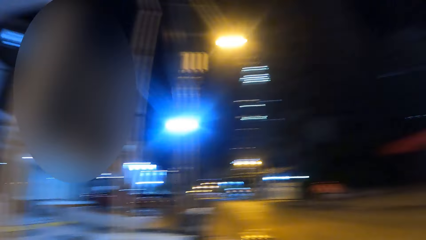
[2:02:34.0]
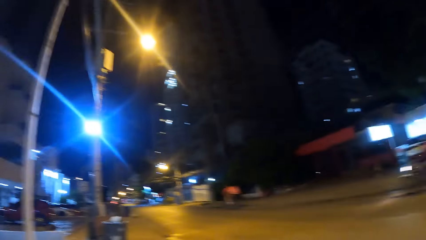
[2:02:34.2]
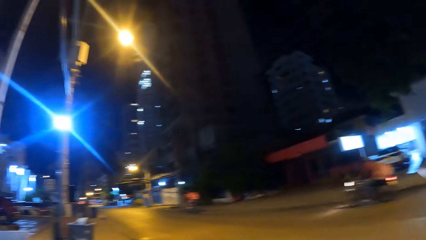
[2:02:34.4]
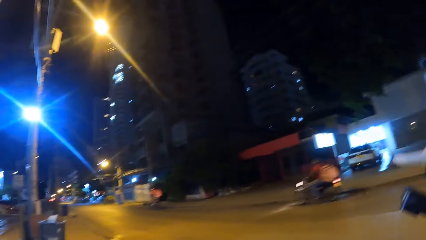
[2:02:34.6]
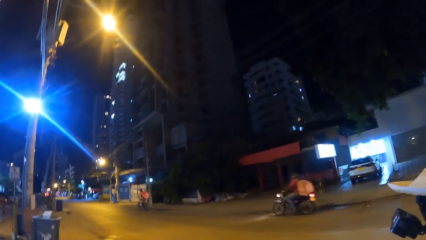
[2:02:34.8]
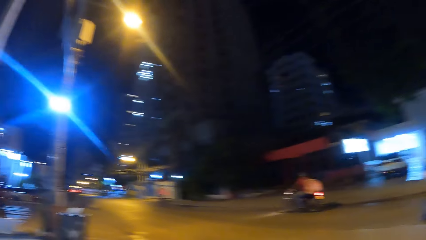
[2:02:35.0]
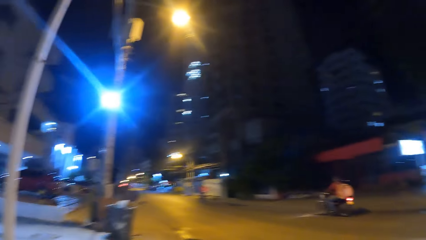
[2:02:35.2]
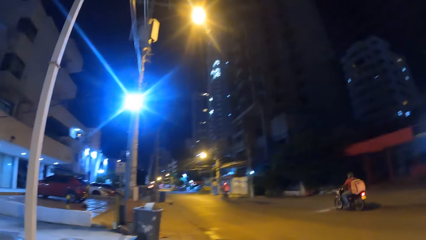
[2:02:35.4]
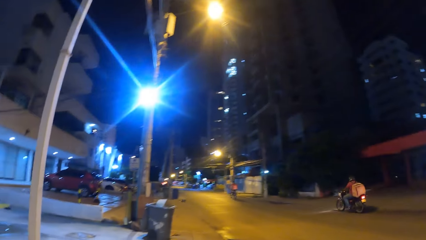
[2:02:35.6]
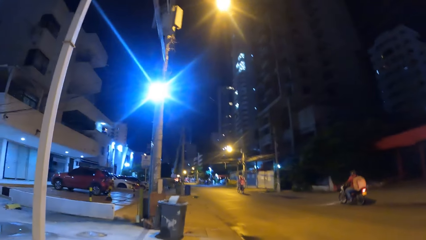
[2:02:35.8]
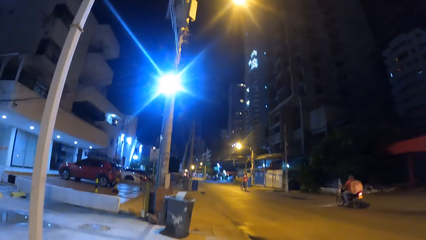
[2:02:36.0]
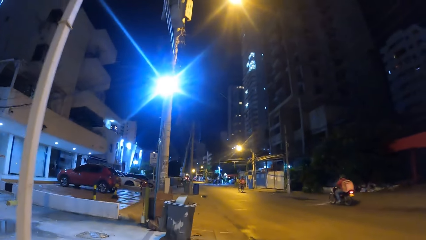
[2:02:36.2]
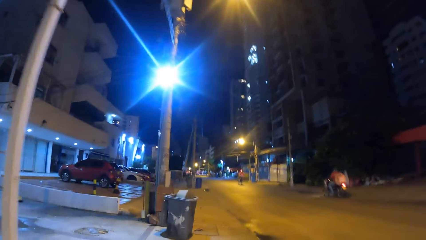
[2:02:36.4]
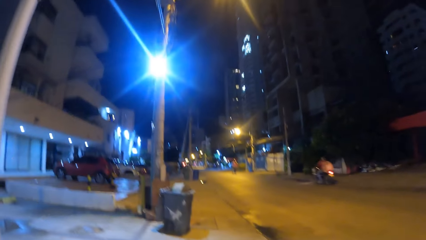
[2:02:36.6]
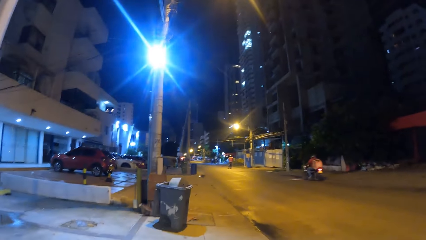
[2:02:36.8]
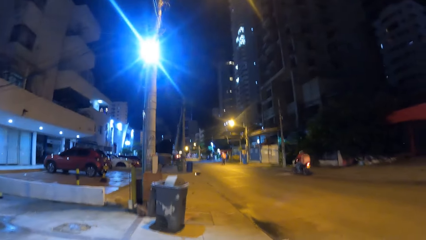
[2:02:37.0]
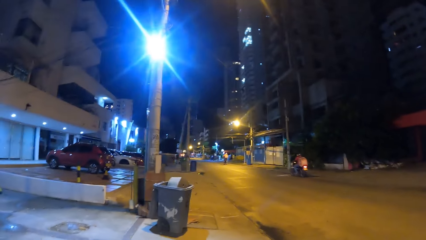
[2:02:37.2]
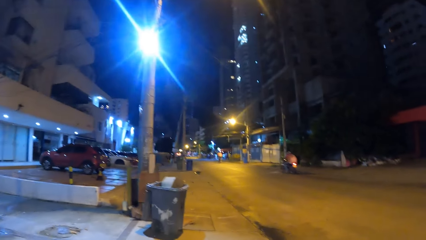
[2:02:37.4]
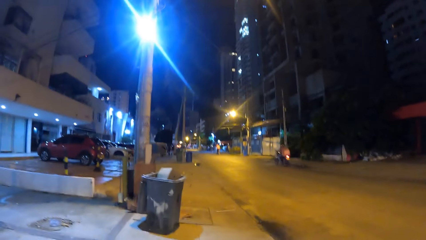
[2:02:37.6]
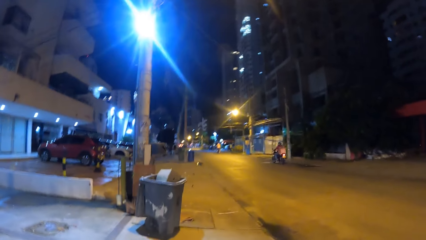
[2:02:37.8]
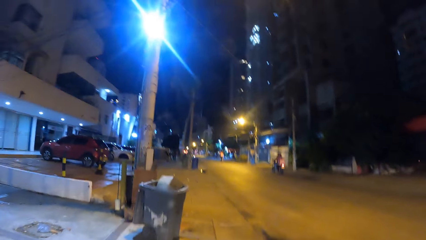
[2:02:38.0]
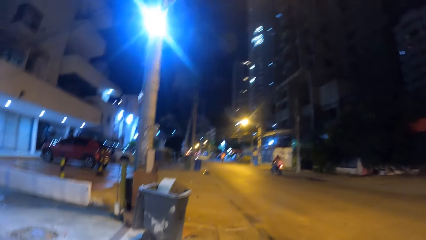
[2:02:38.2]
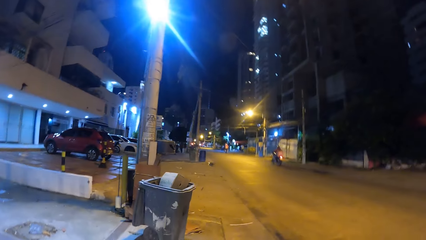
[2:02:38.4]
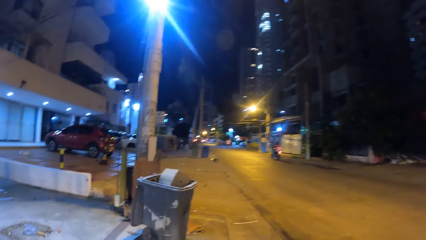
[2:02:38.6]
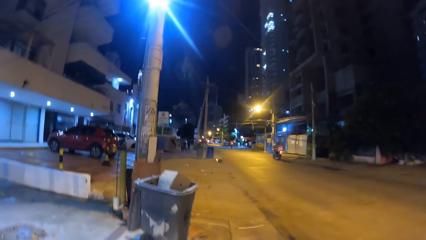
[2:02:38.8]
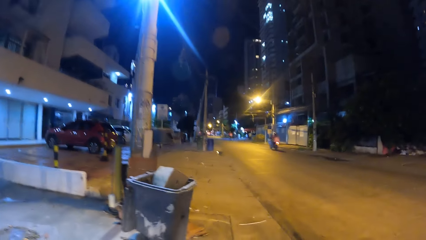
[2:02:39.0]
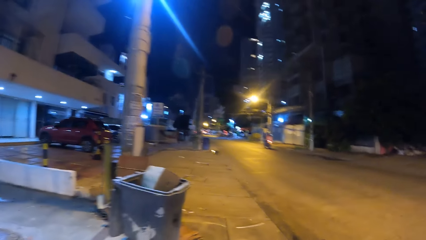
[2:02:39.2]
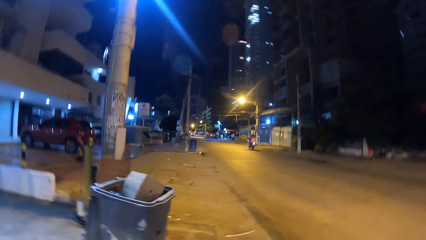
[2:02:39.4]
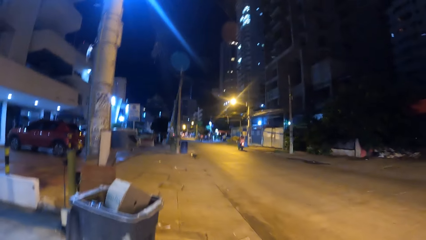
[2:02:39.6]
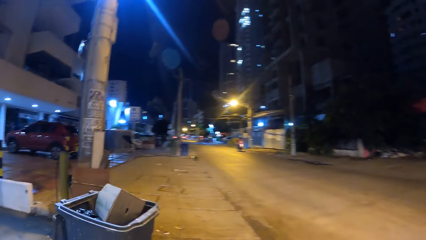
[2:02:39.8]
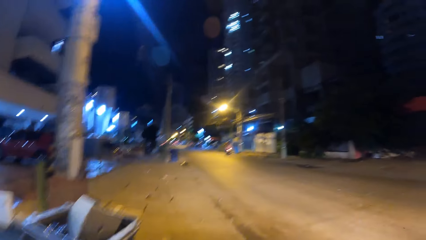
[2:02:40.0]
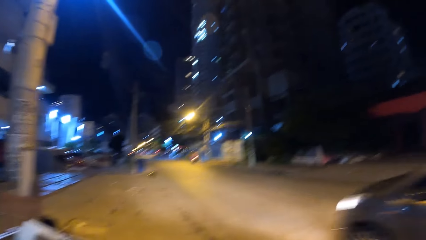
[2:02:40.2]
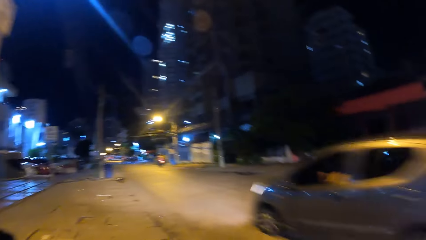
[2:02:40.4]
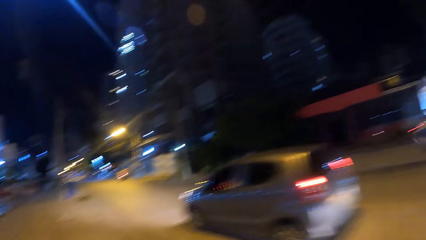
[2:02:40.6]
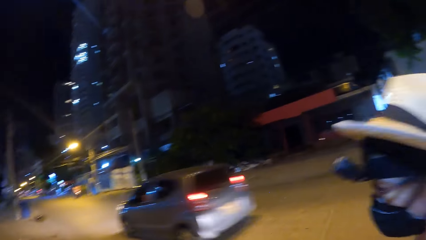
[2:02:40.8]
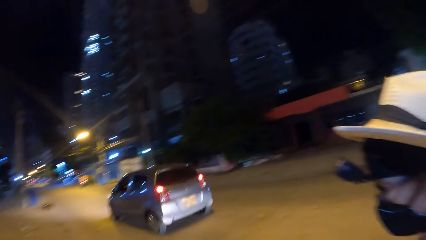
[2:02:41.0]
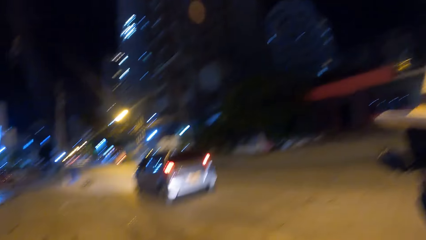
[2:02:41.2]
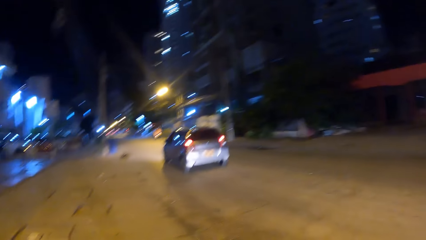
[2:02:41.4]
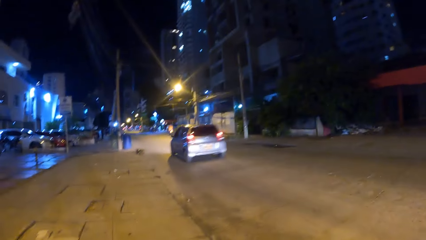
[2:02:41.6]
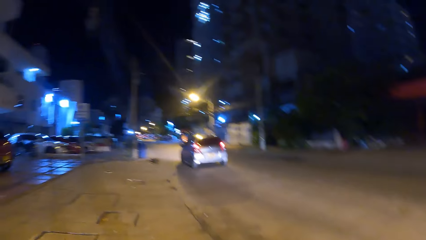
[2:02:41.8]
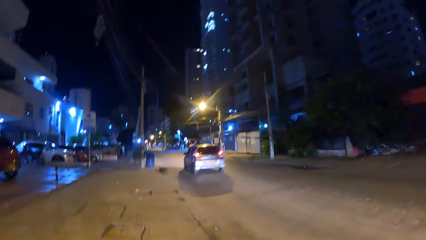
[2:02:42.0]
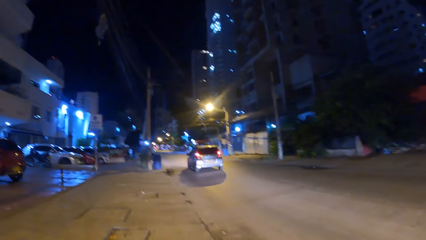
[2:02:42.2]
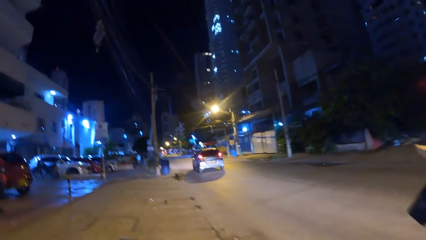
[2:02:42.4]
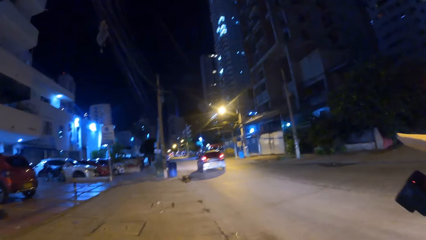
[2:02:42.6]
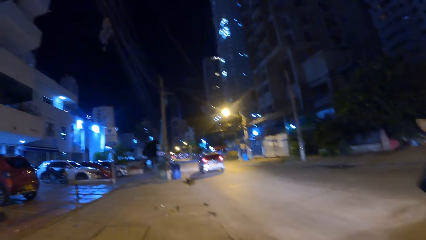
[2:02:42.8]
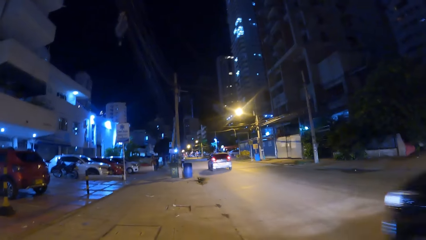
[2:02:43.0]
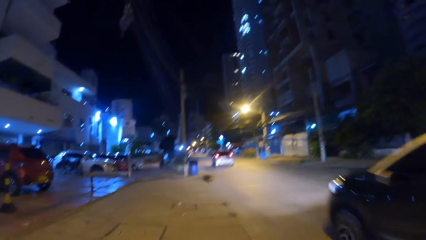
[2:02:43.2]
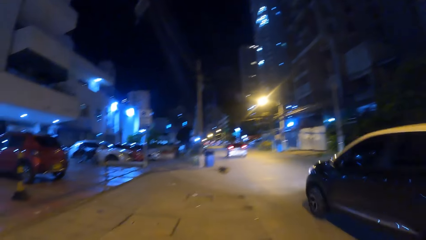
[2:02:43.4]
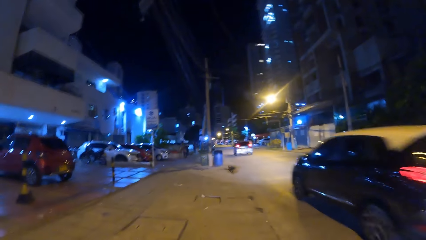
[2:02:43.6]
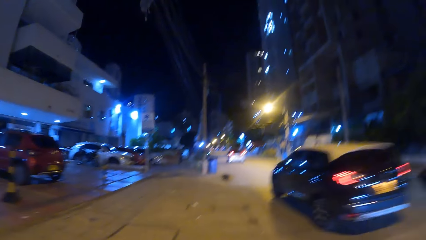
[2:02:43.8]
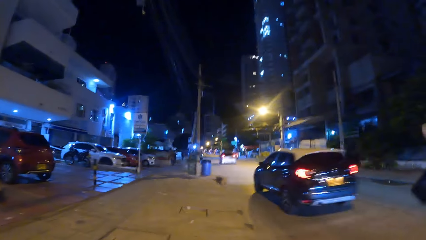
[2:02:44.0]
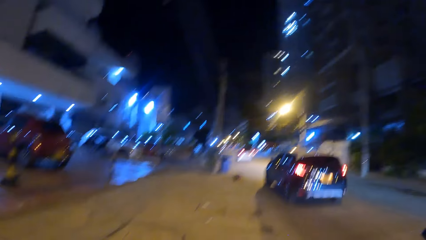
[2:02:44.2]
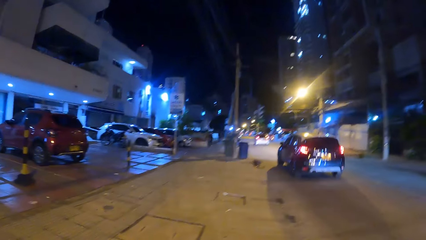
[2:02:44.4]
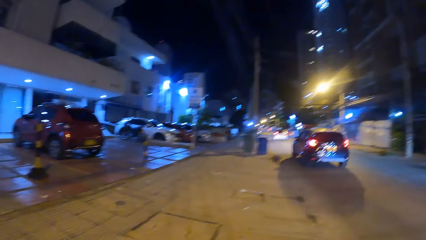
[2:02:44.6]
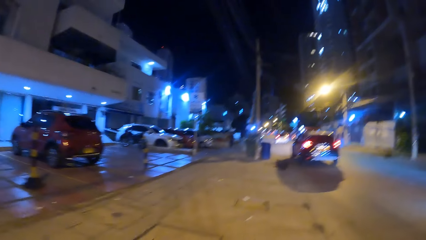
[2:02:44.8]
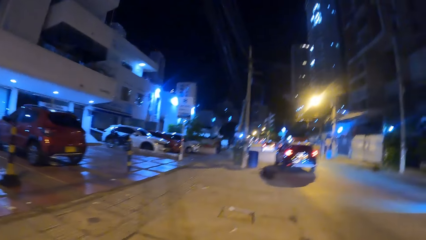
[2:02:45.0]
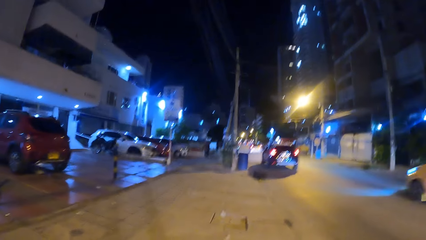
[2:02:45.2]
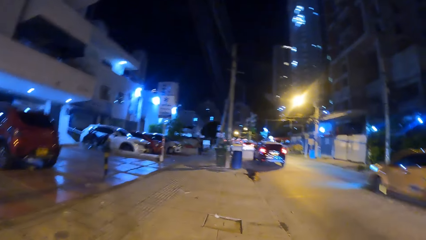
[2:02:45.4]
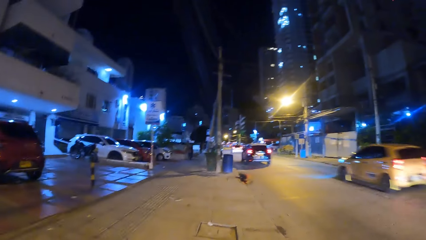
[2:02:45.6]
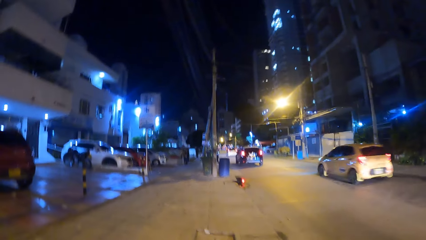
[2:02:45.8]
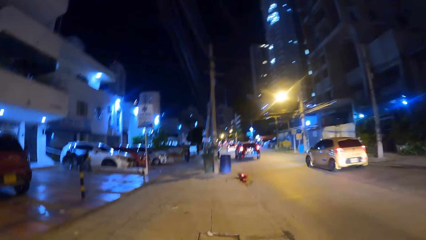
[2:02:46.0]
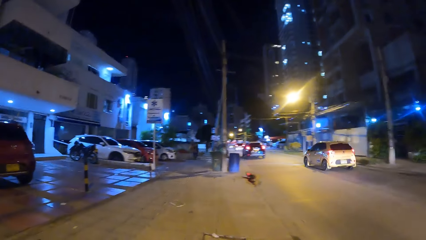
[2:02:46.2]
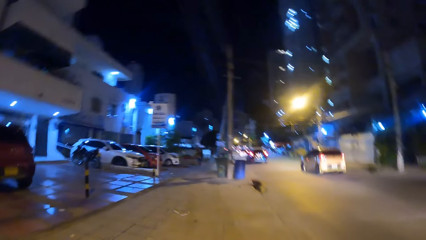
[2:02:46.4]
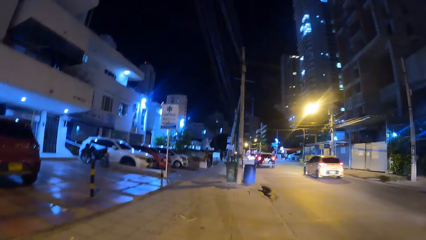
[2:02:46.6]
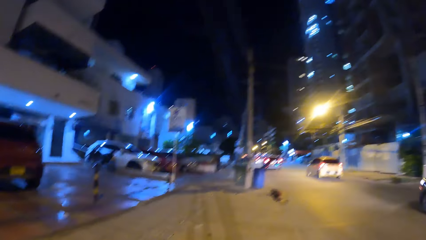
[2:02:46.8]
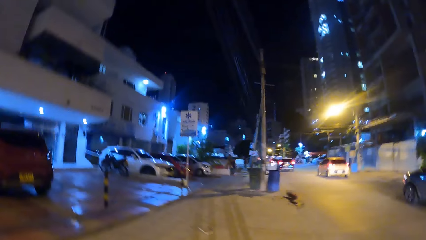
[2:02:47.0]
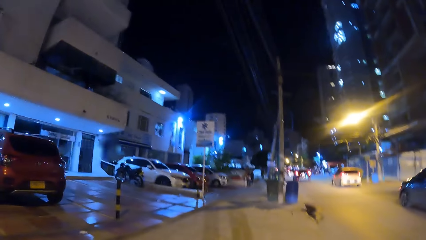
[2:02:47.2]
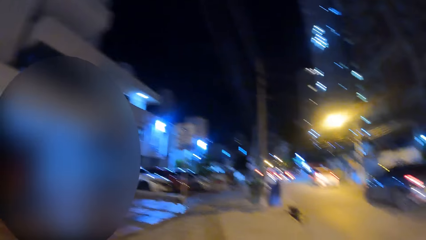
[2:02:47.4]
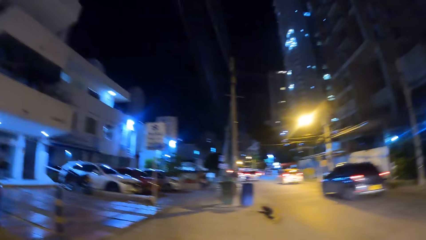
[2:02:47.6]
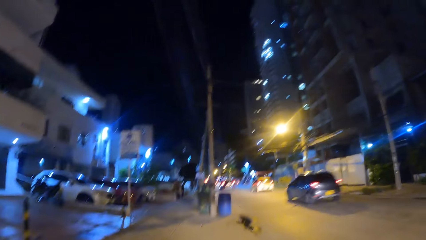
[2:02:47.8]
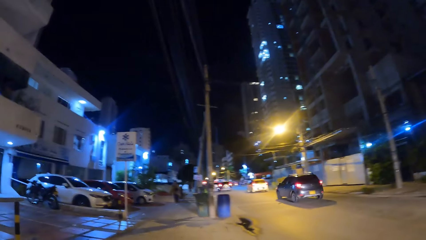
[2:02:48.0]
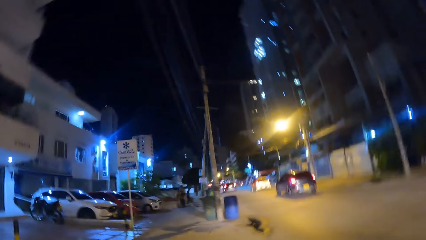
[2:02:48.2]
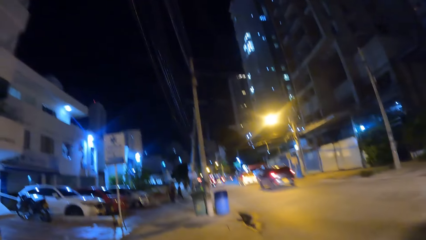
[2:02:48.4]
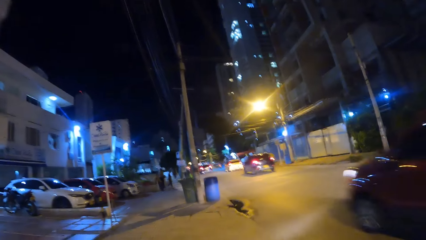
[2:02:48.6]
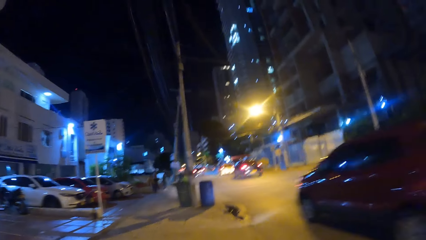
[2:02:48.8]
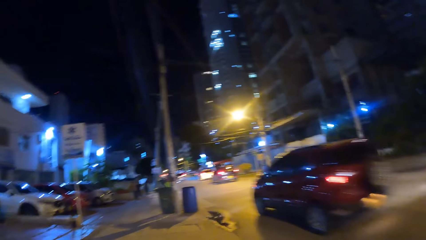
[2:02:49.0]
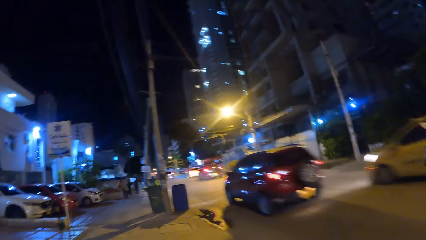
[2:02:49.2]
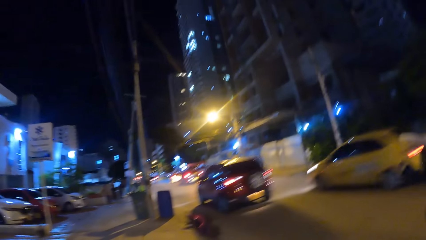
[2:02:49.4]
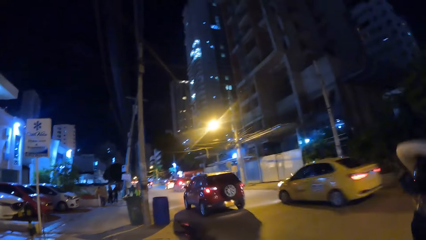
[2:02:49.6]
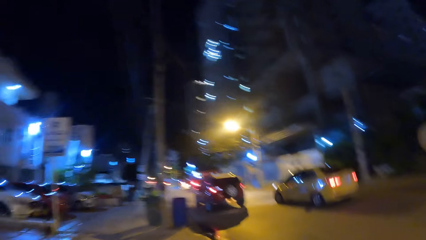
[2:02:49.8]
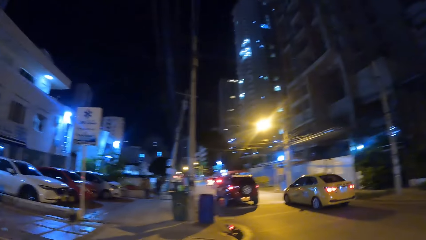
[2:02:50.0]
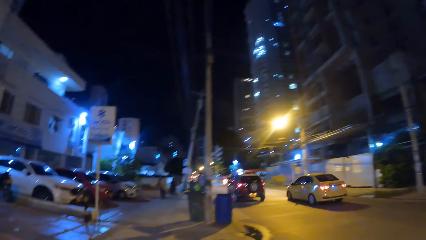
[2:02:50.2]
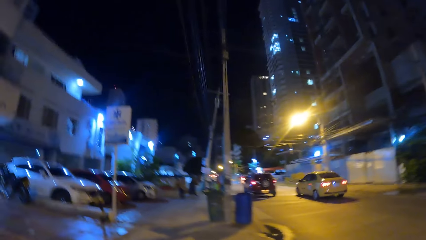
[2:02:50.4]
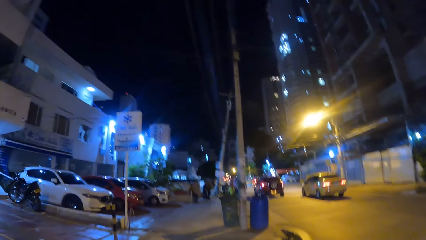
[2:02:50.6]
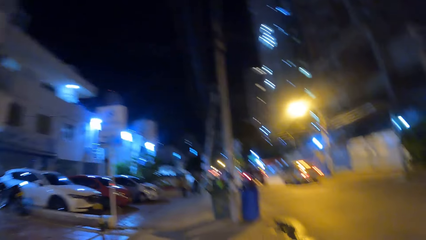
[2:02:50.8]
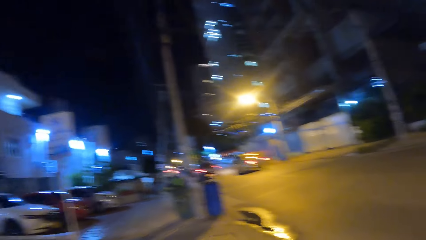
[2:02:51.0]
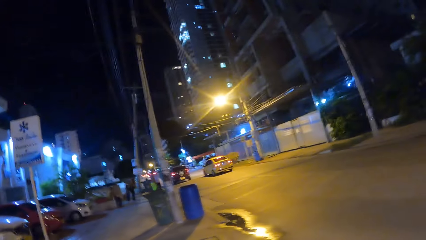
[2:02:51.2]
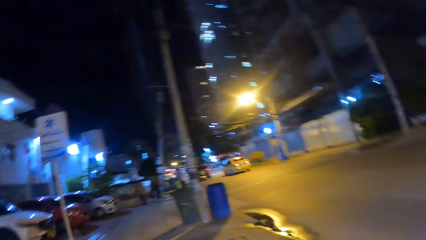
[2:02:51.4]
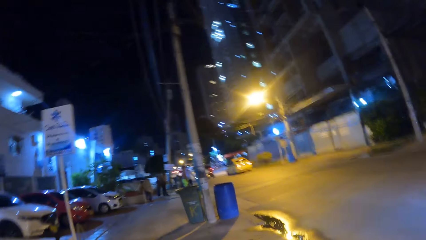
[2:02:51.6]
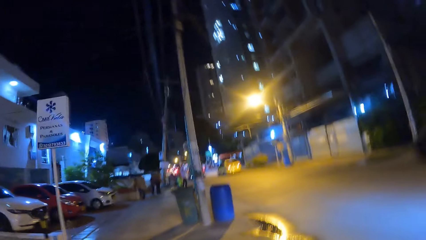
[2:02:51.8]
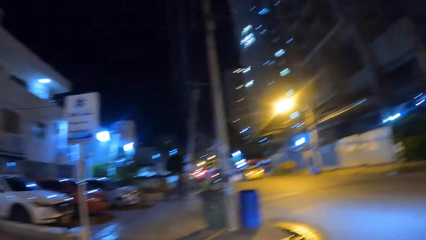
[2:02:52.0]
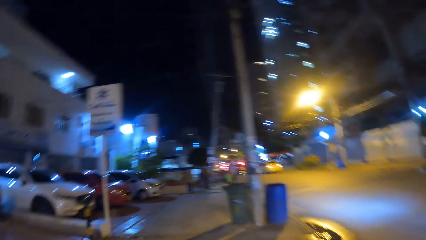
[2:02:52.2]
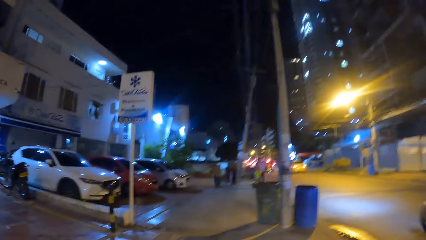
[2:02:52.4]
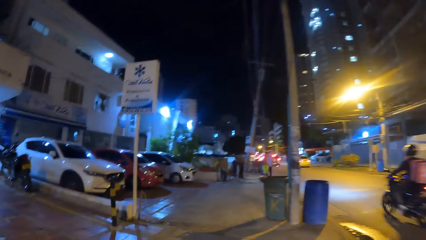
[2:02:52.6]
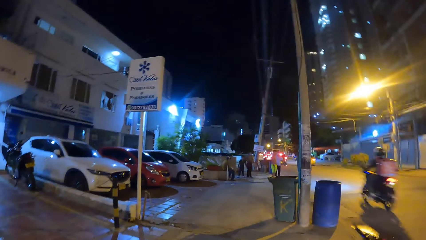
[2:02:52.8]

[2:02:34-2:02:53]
The camera wearer looks ahead. They look on the road.
